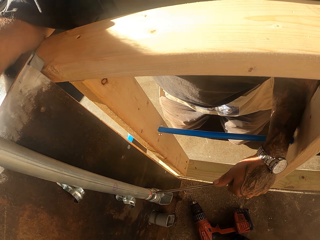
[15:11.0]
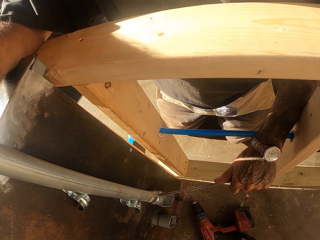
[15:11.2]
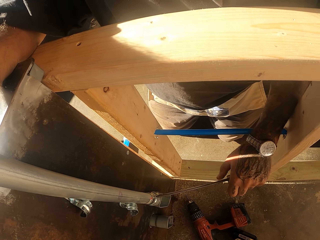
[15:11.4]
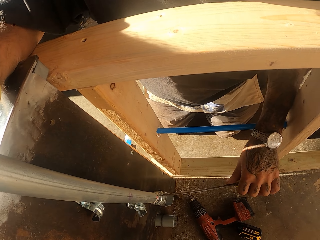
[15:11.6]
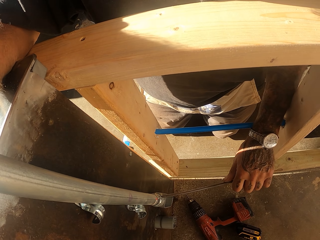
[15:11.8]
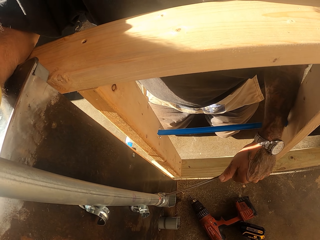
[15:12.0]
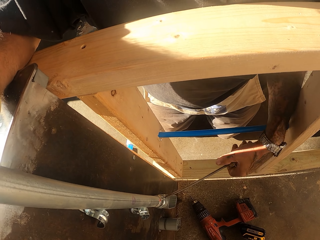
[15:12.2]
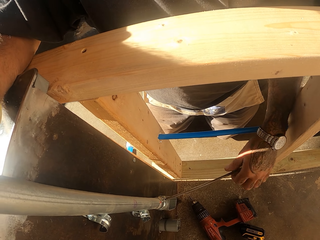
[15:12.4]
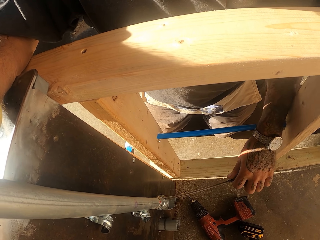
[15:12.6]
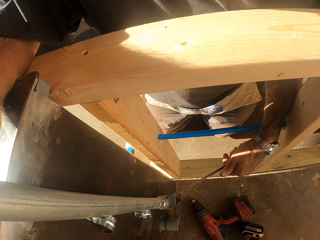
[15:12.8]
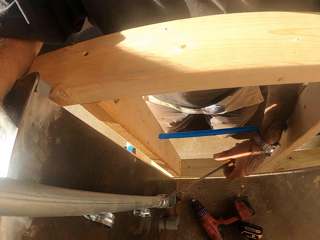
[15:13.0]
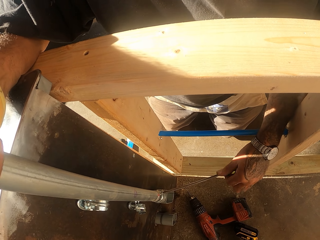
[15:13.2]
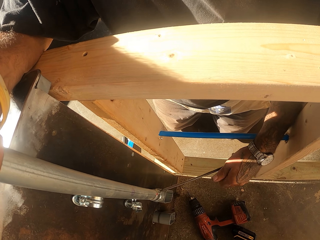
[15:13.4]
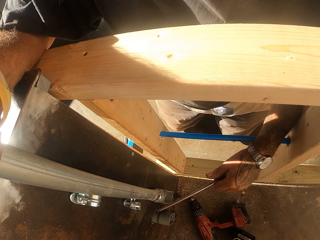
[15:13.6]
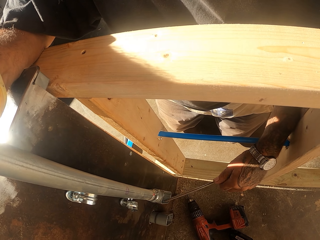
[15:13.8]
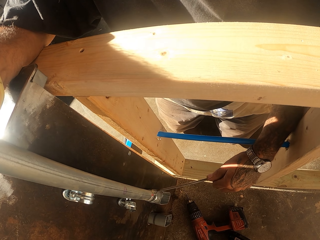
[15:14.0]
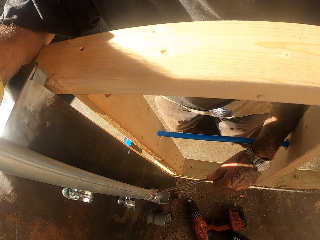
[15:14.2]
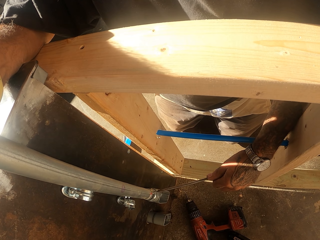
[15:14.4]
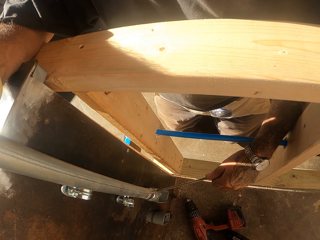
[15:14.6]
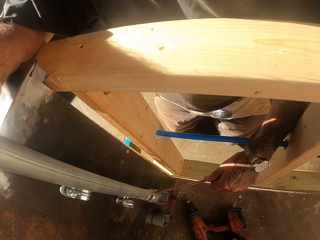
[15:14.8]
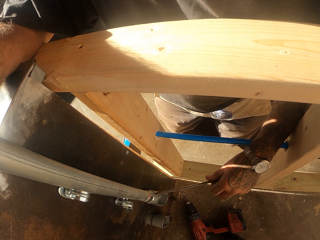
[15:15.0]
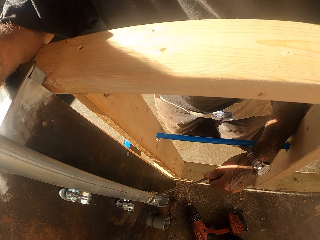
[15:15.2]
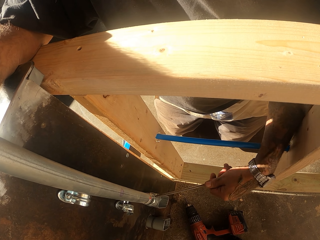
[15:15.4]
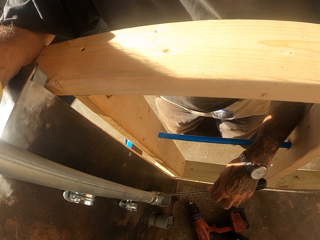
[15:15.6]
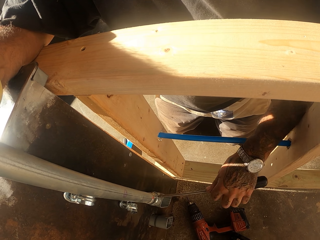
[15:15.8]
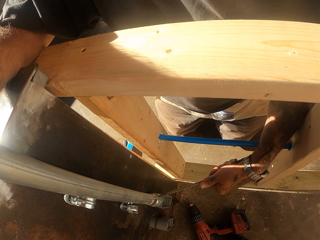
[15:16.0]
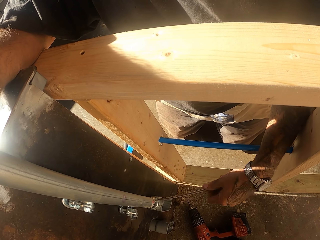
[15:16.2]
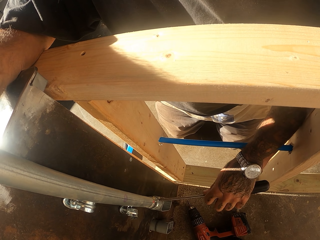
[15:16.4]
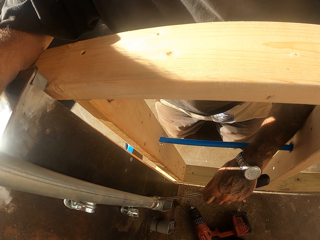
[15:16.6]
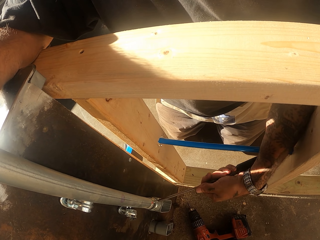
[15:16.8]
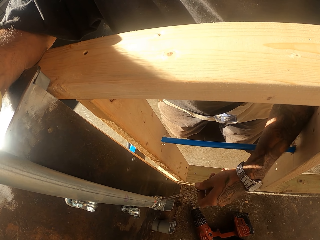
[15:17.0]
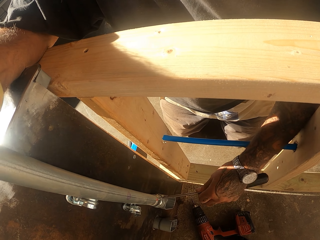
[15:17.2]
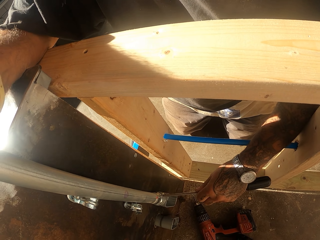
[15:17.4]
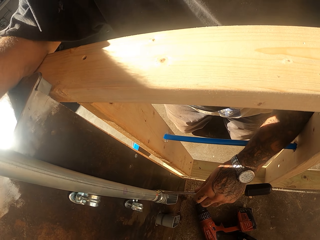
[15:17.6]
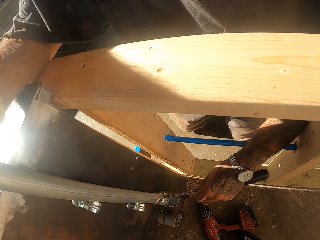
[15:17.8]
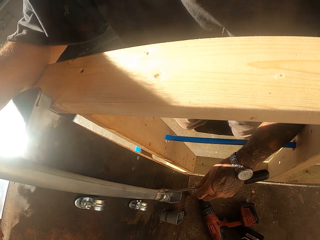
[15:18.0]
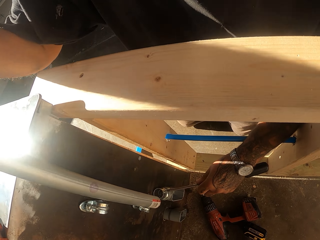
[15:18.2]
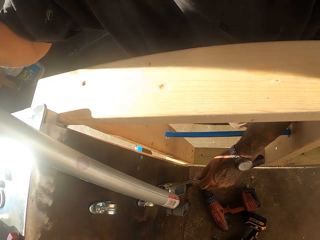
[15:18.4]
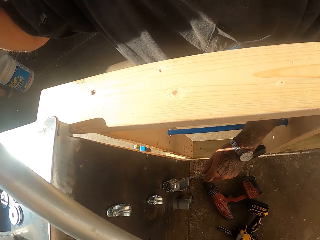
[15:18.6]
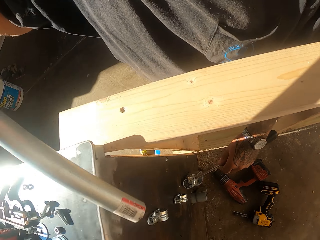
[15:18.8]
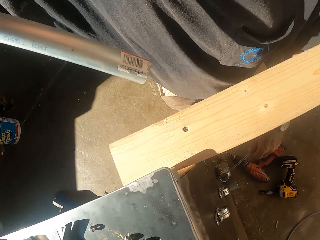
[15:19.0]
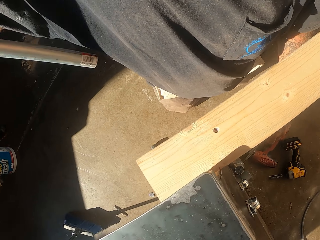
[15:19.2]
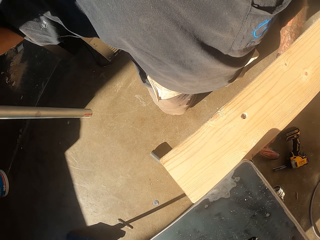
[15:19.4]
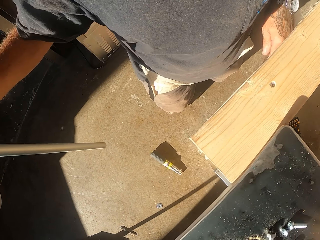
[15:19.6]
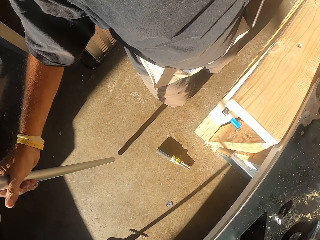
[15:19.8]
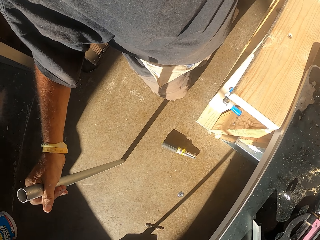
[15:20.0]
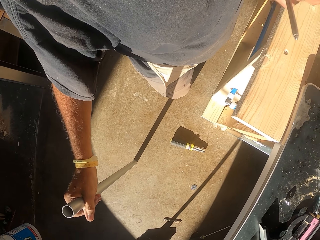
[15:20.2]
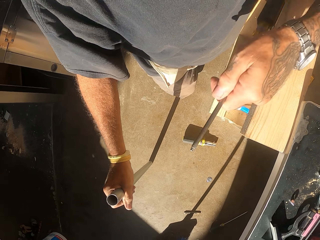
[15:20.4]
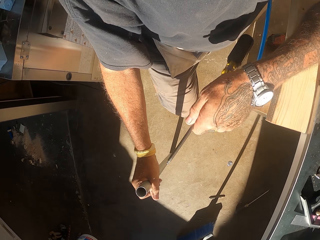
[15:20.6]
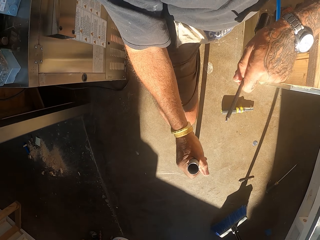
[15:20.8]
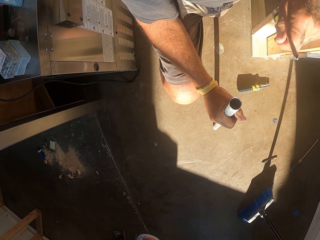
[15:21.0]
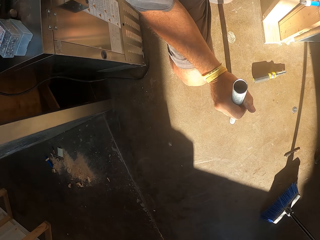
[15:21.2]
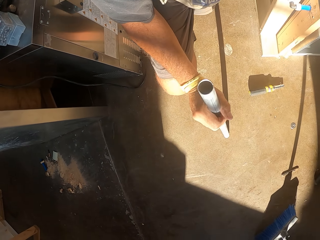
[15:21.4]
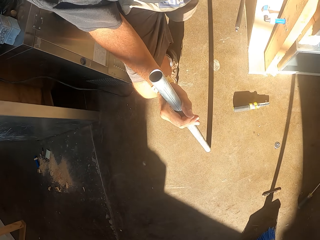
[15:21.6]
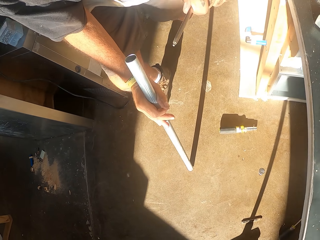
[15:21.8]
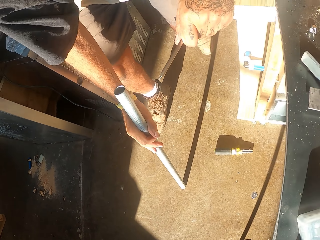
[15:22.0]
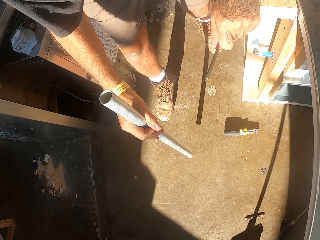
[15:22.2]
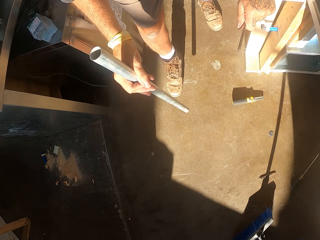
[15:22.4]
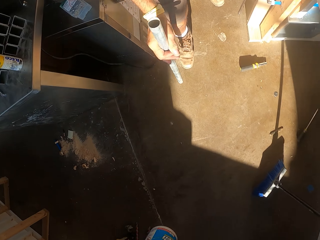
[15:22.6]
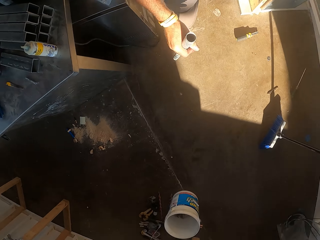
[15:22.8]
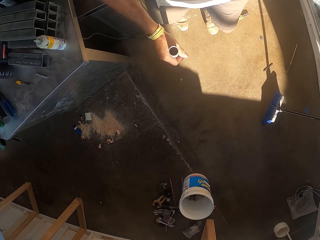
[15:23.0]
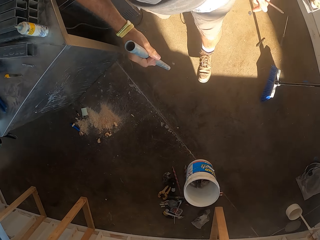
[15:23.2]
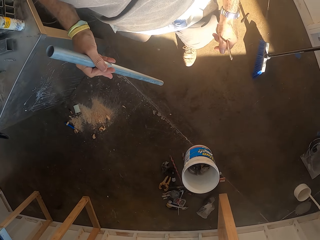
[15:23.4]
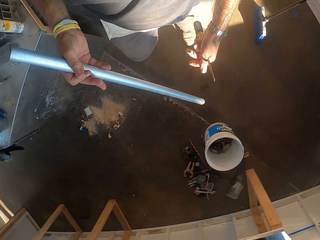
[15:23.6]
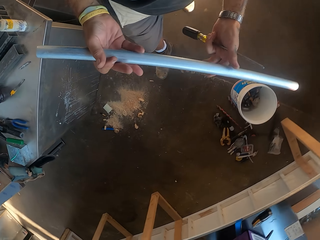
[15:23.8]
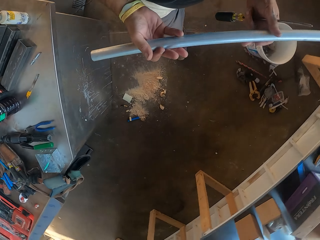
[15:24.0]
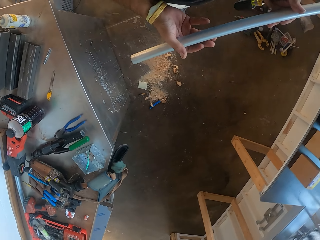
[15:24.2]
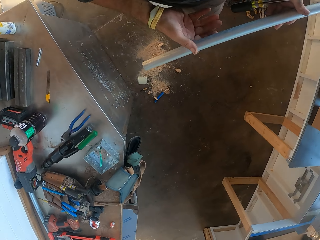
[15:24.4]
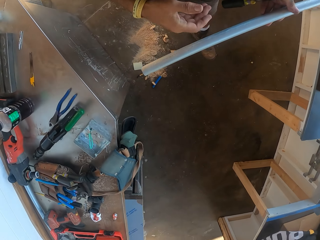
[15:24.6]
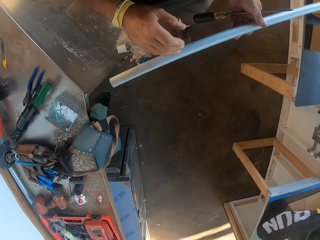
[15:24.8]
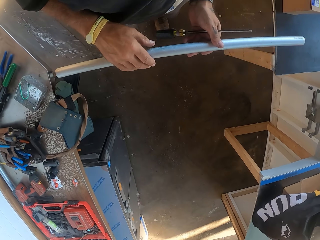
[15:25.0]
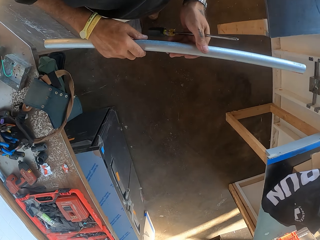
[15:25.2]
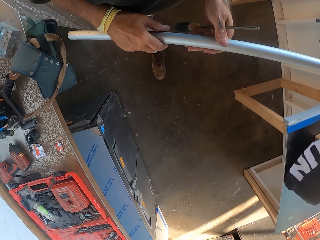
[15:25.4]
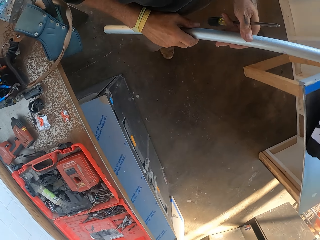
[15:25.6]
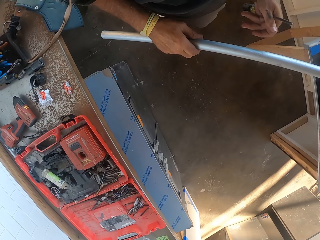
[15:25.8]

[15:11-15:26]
The camera wearer untightens the screw with the screw driver. They remove the metal pole or pipe. They place the pipe down. They stand up. They walk around with the metal pole in hand and hold the screw driver.

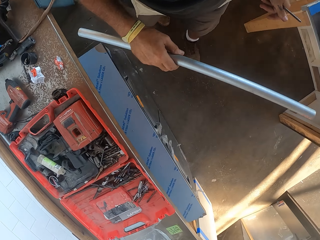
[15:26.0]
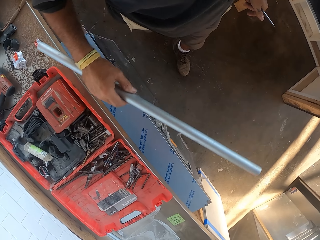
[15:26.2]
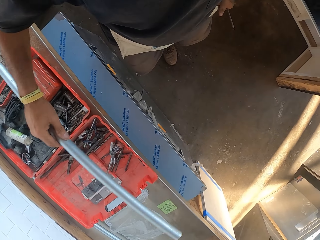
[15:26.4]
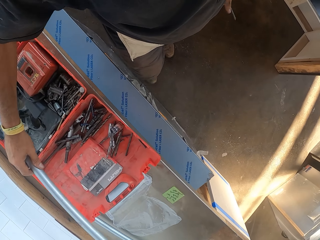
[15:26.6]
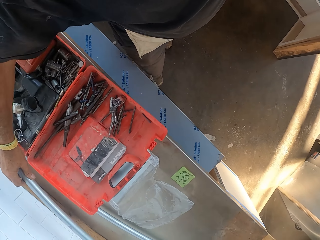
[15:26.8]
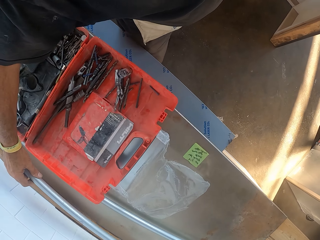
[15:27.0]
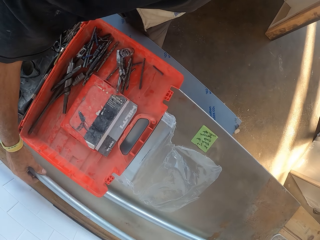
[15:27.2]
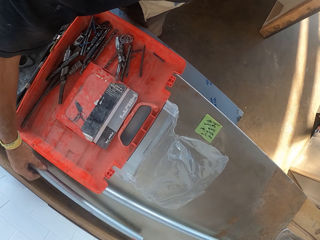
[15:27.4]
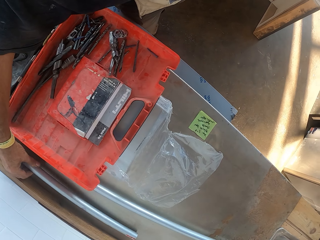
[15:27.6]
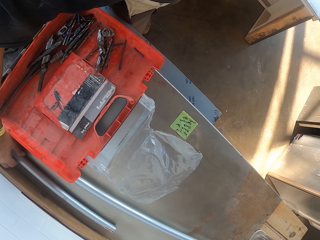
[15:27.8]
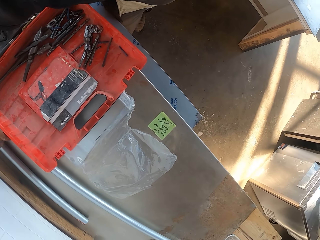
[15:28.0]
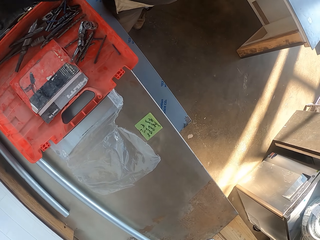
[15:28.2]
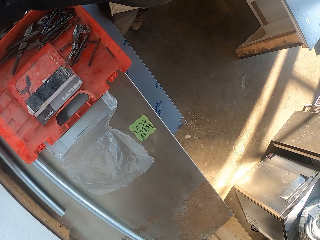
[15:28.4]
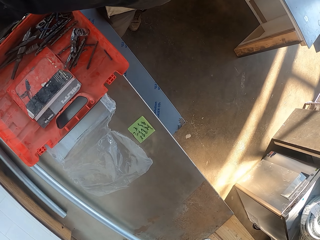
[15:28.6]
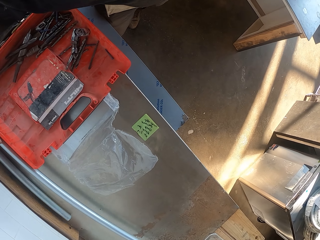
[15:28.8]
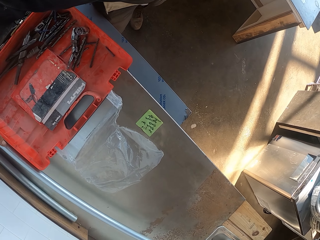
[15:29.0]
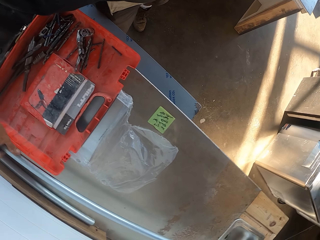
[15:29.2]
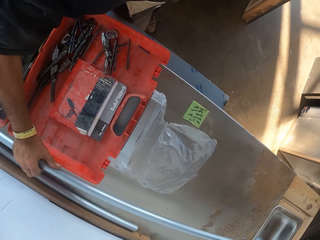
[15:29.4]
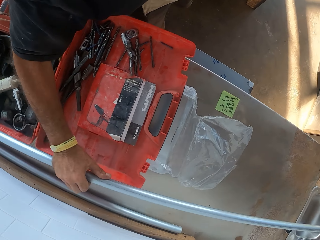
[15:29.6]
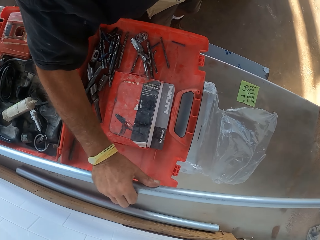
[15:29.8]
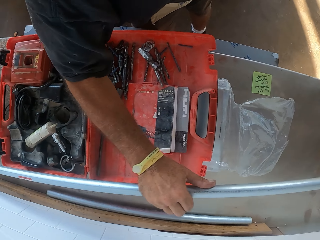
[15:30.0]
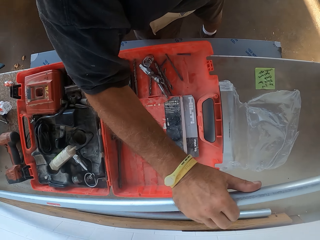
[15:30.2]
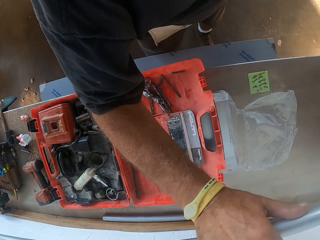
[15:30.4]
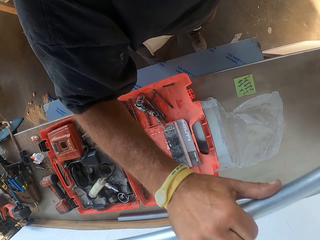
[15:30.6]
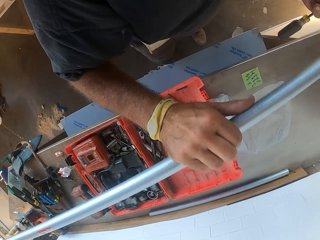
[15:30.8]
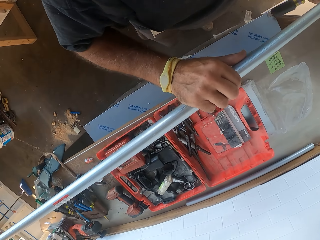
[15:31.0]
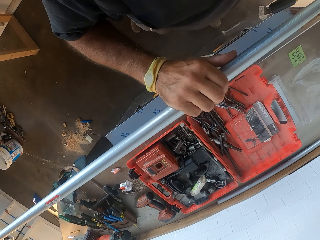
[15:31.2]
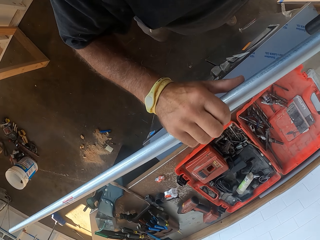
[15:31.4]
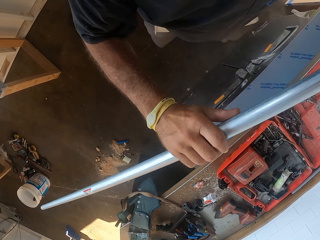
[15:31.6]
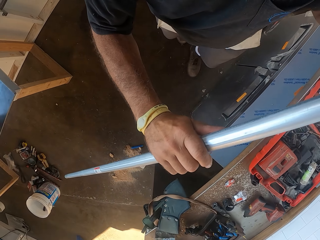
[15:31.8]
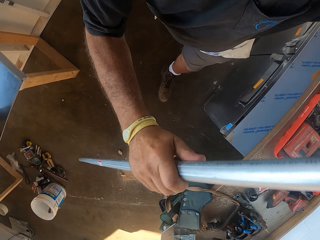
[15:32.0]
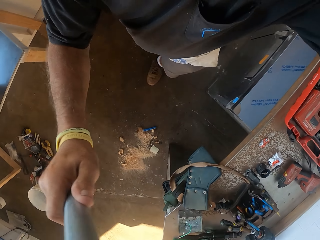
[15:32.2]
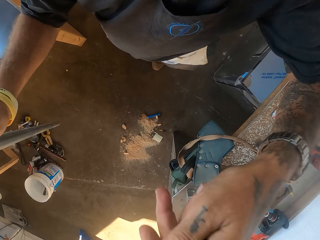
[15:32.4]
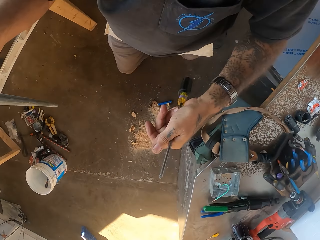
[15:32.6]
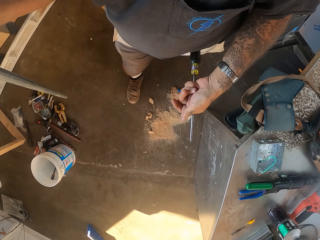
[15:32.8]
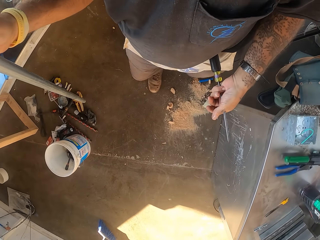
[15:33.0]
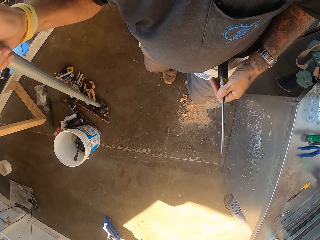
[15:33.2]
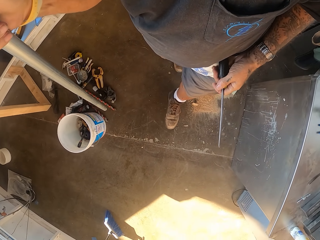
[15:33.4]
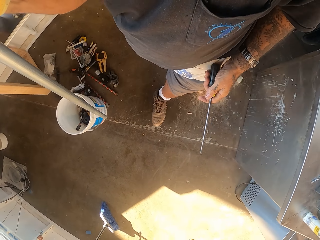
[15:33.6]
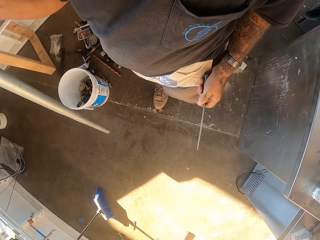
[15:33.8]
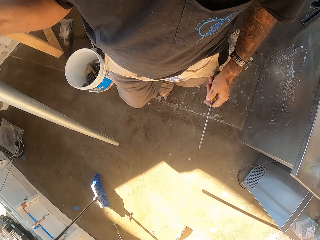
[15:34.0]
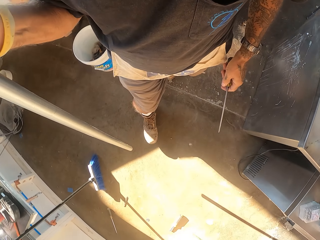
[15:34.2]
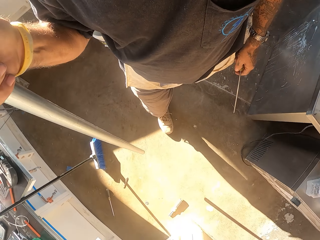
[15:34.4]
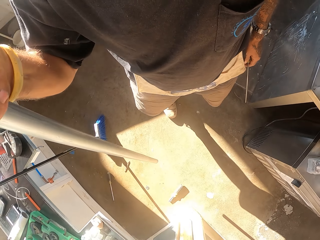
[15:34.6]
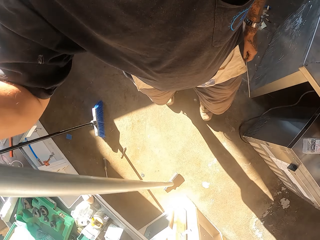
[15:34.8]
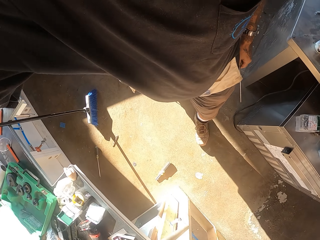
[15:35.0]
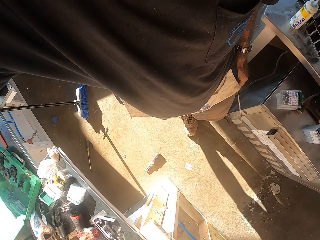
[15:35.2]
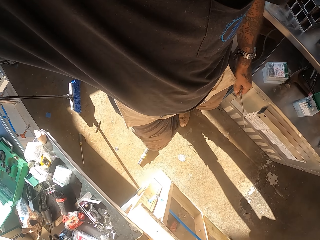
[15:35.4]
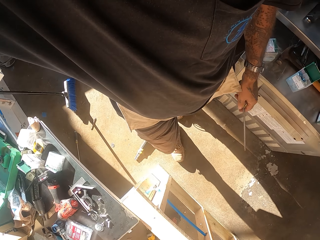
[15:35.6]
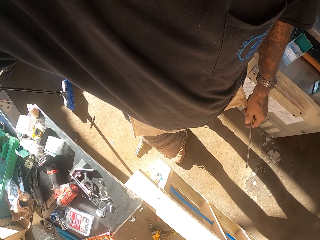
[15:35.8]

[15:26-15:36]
The camera wearer puts the metal pole on the counter. They stop. They pick up the metal pole from the counter. They walk around with the metal pole in hand and hold the screw driver.
